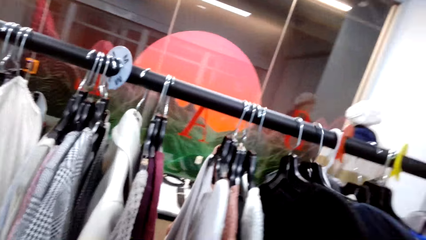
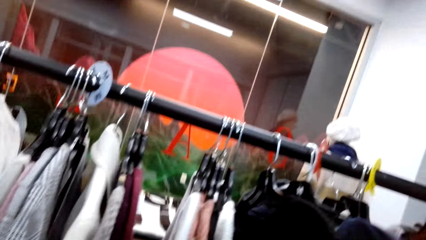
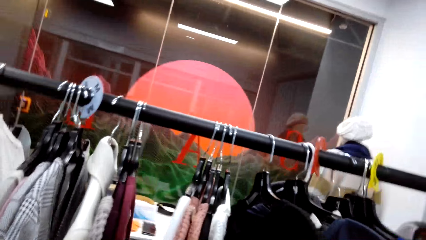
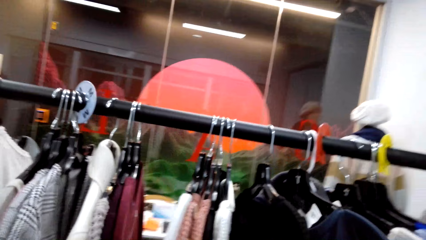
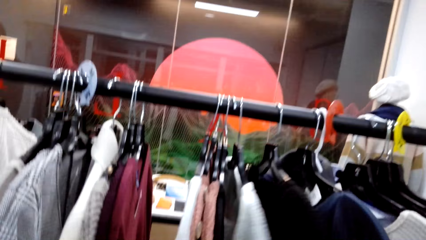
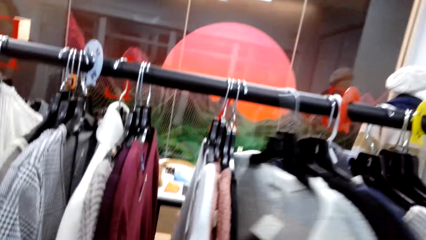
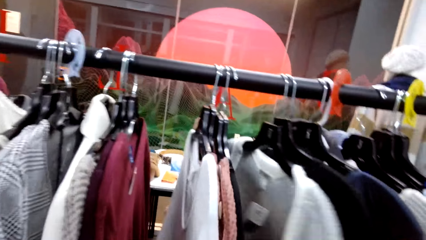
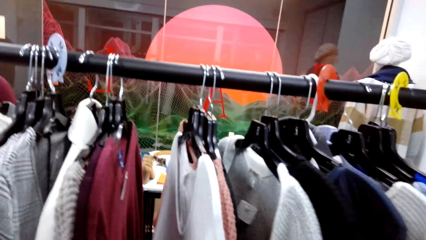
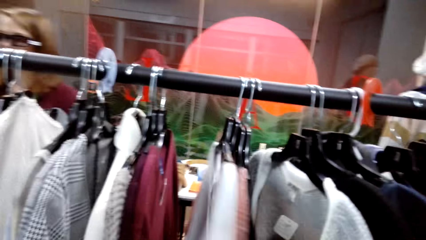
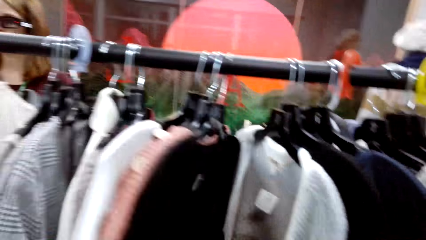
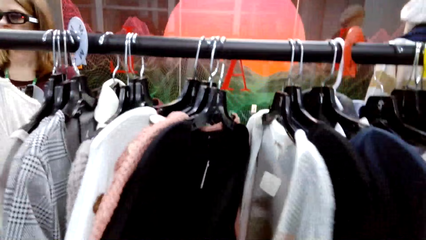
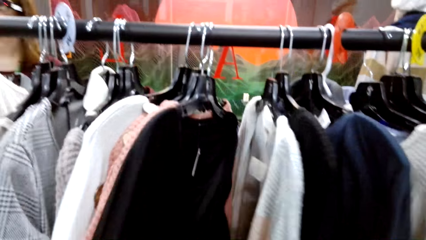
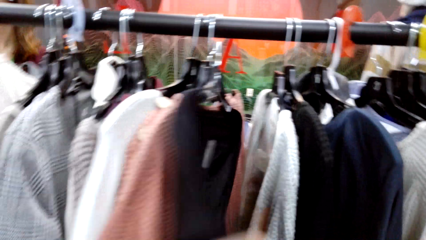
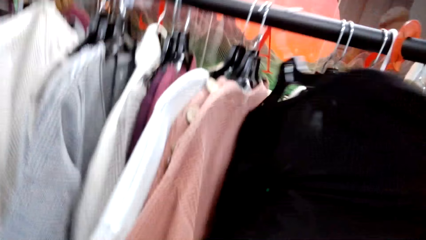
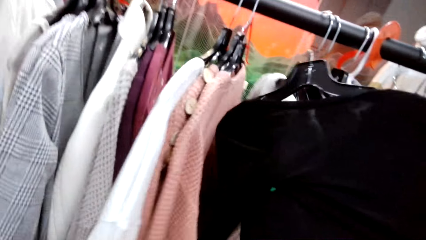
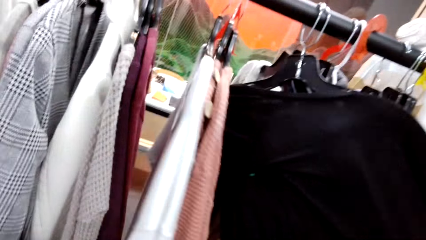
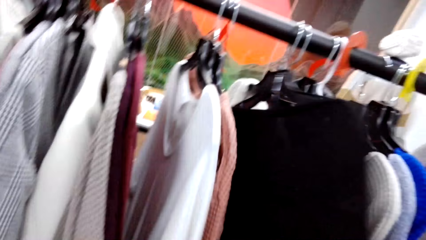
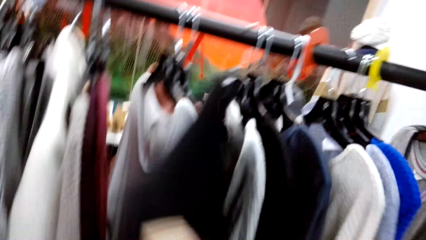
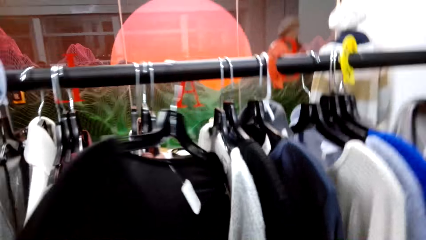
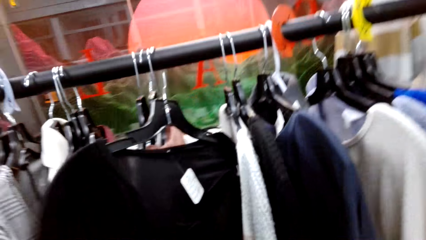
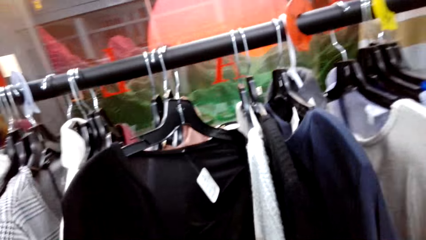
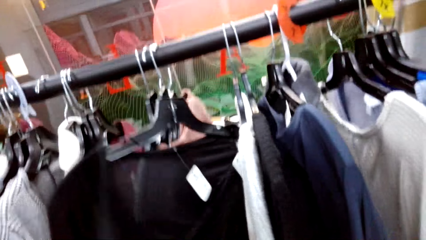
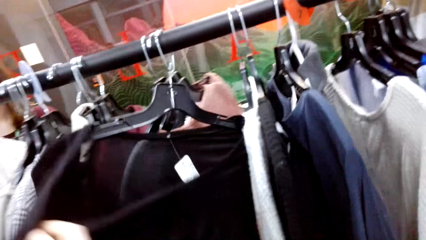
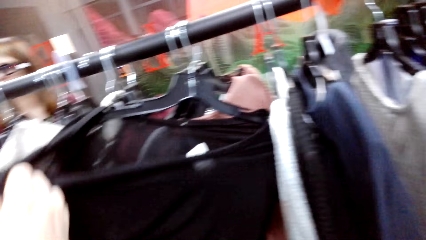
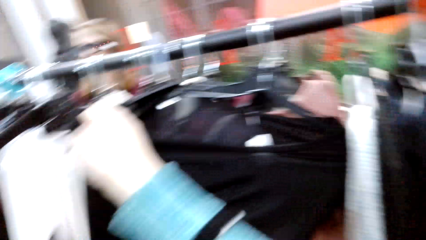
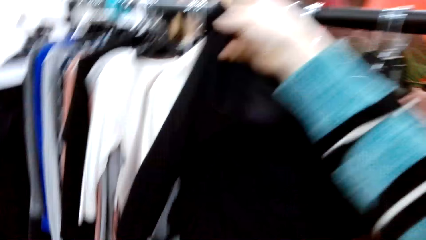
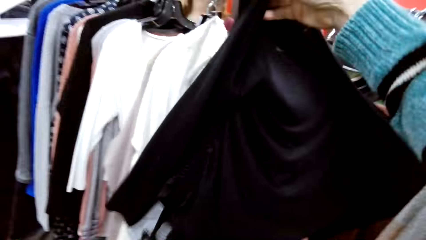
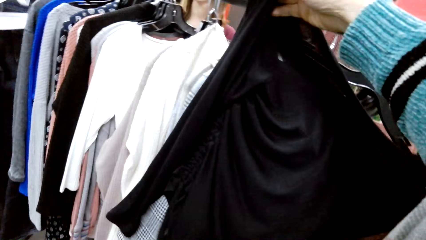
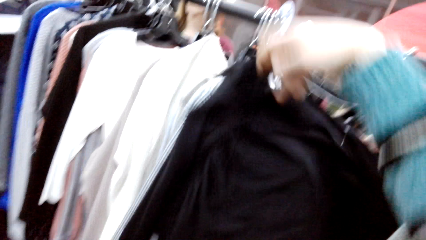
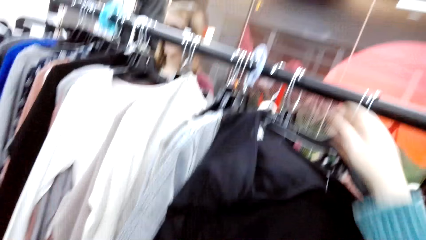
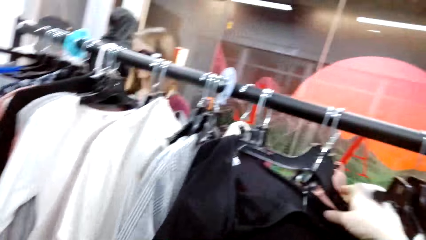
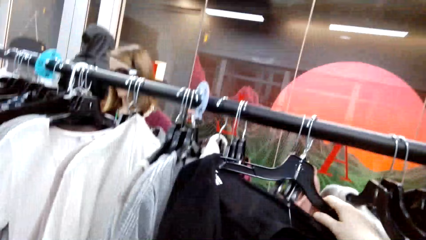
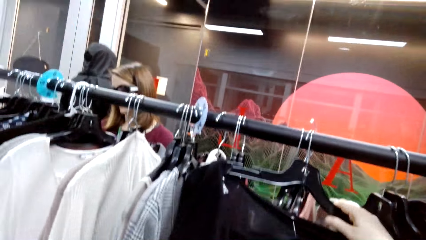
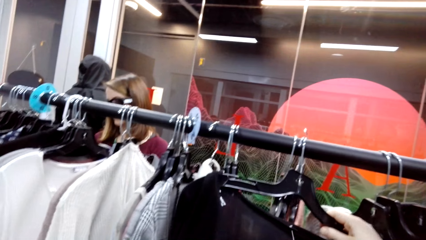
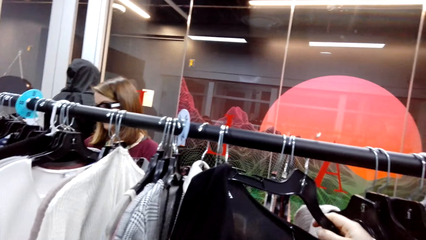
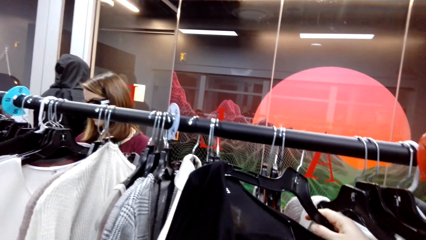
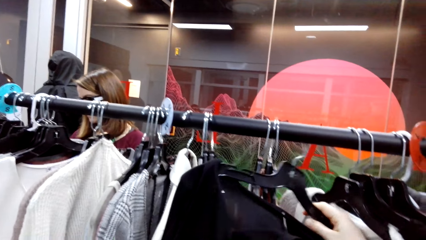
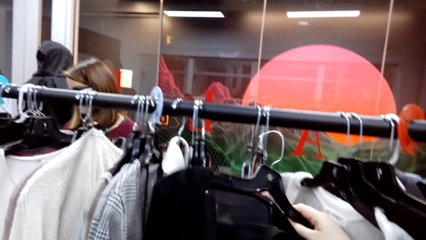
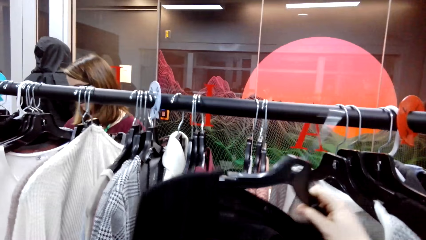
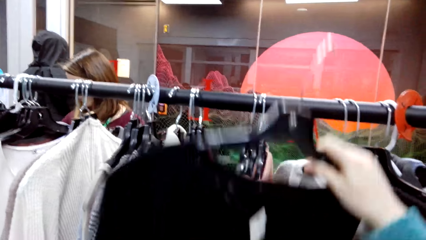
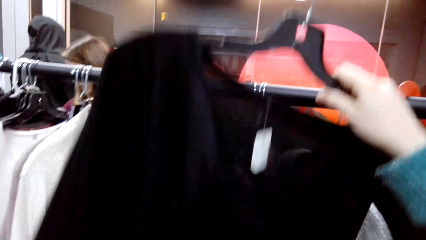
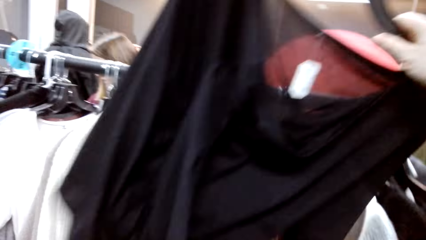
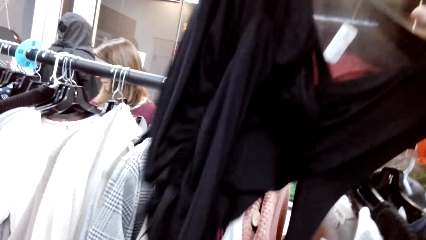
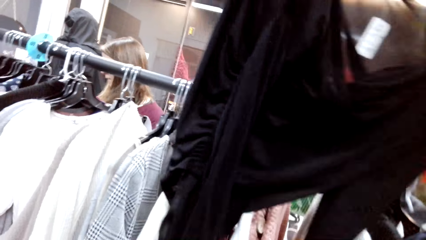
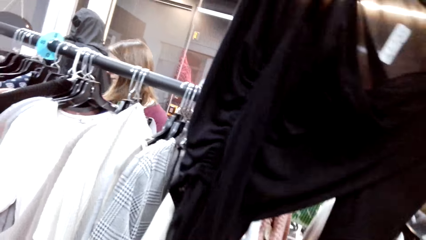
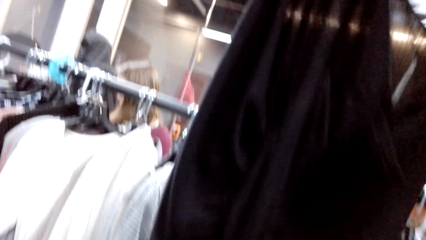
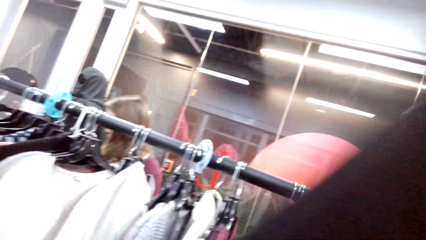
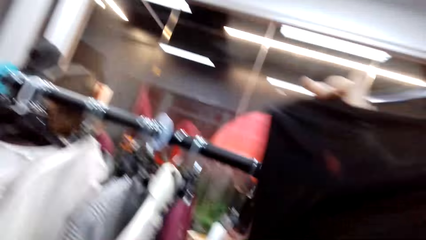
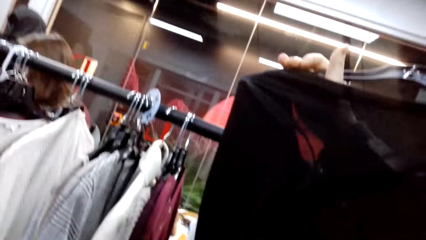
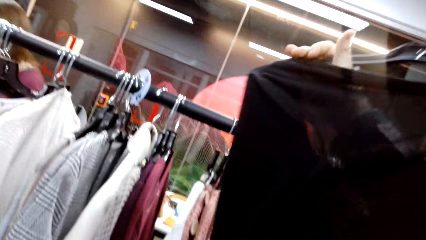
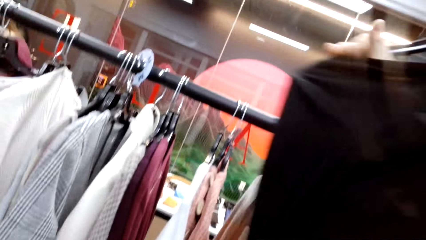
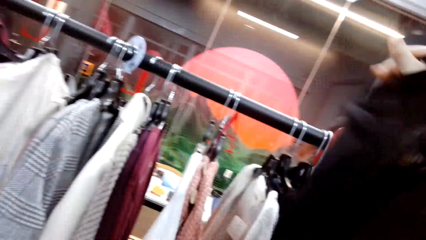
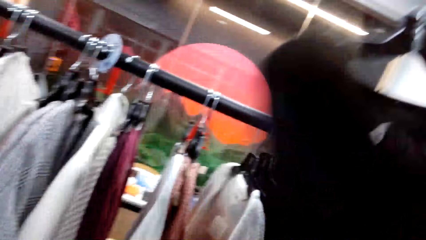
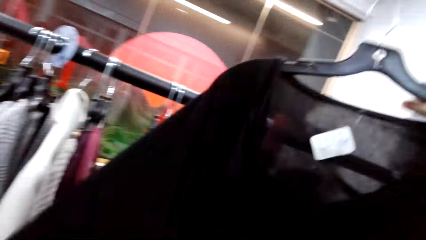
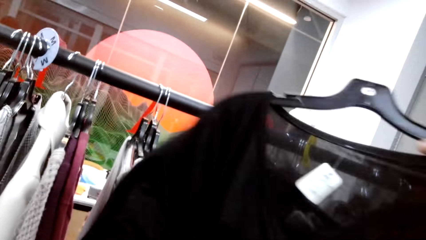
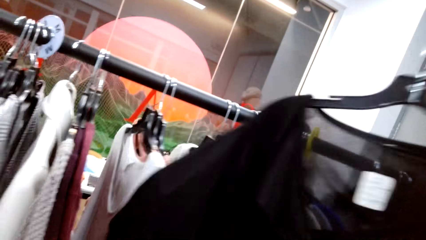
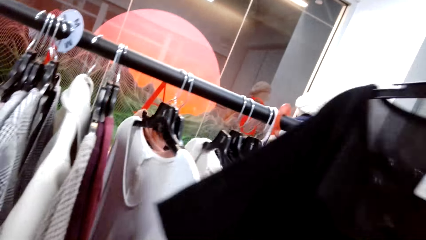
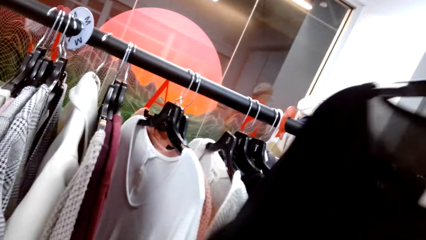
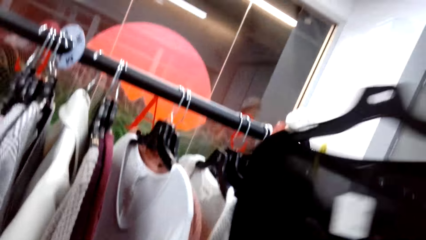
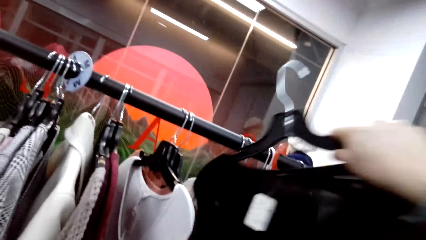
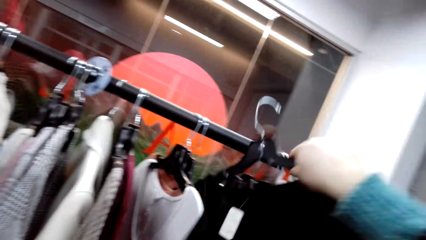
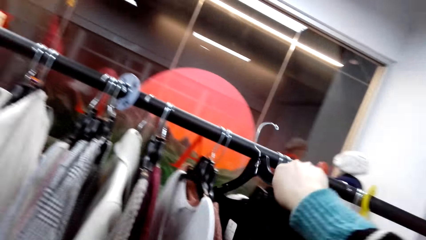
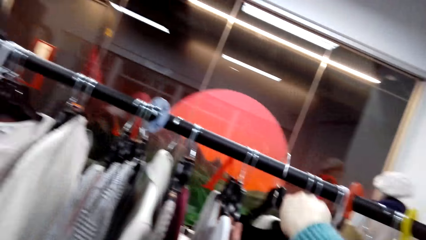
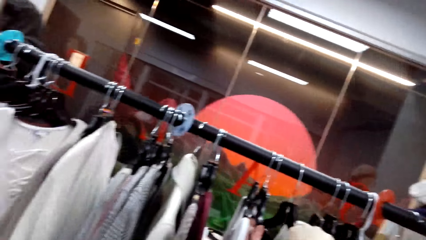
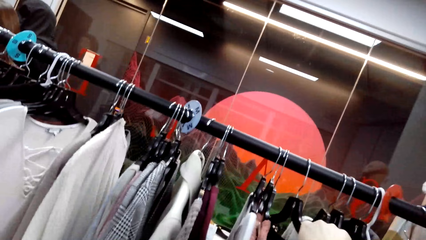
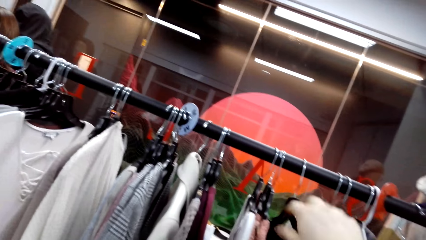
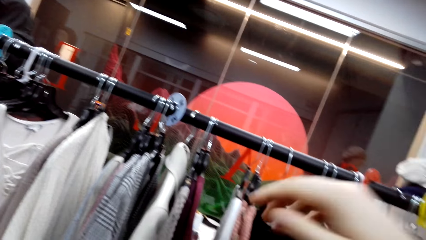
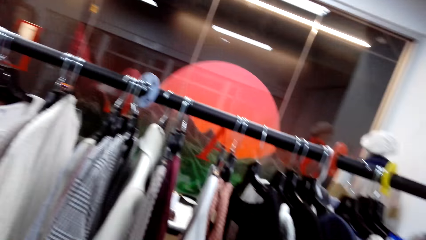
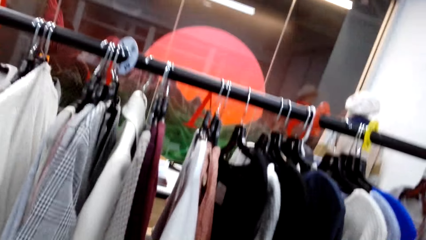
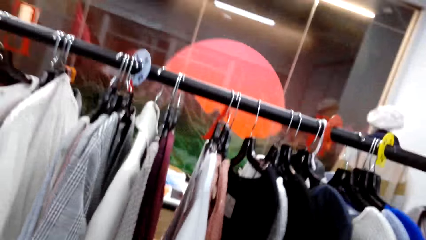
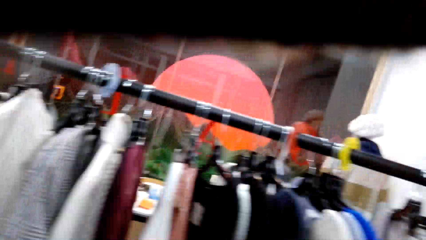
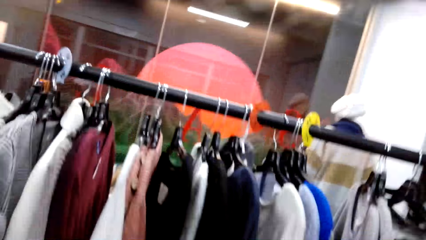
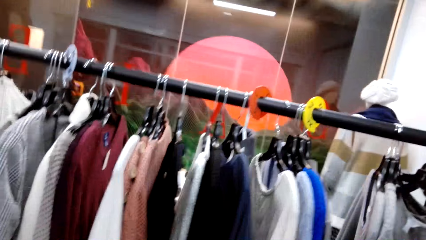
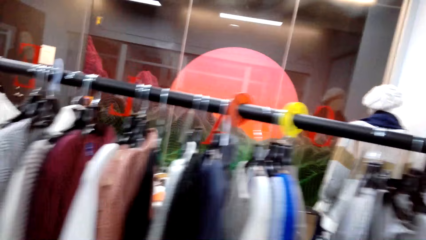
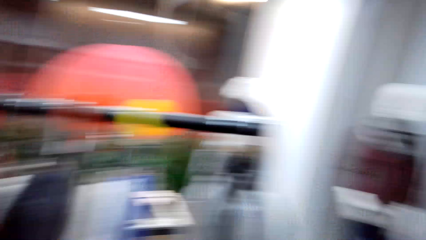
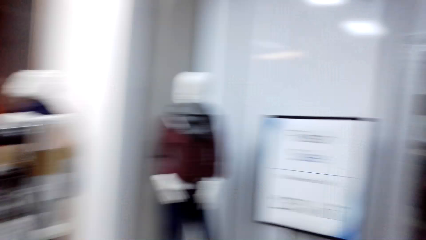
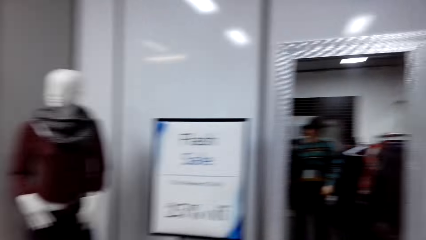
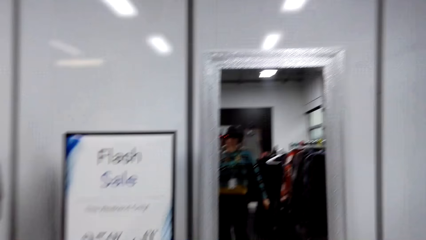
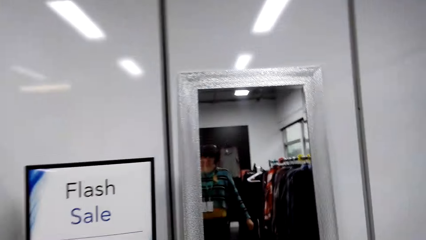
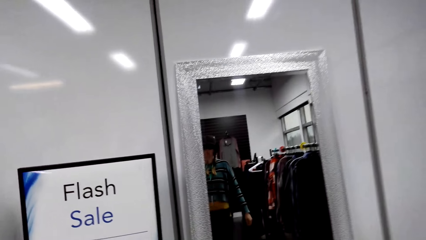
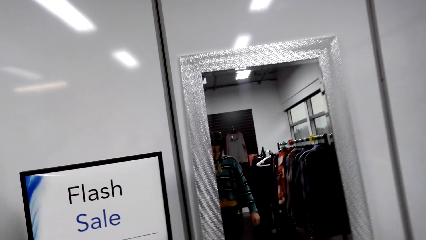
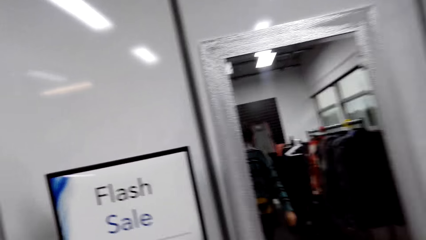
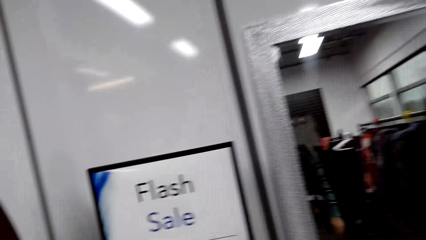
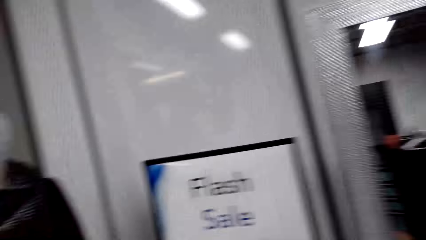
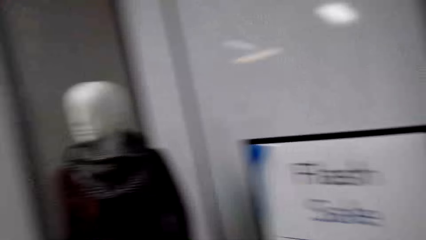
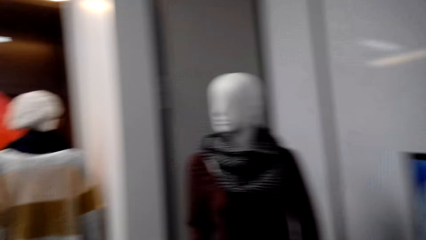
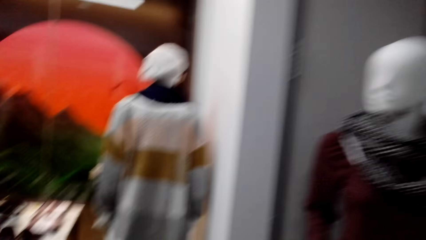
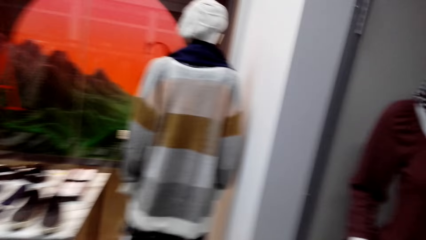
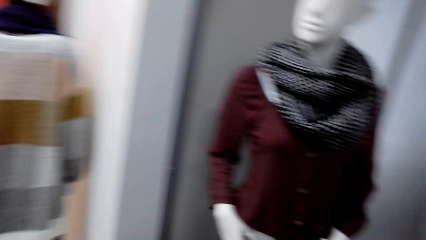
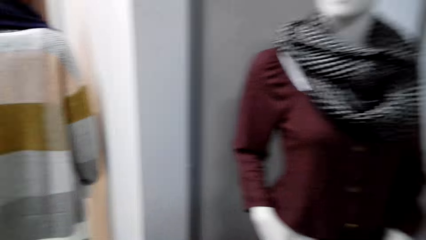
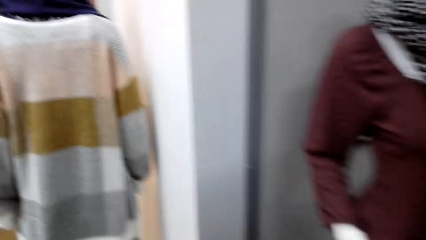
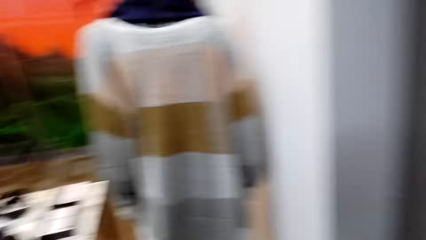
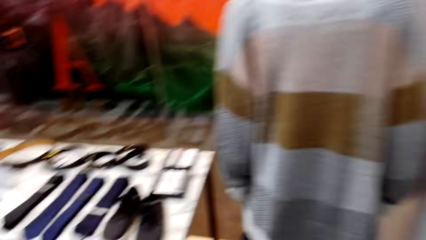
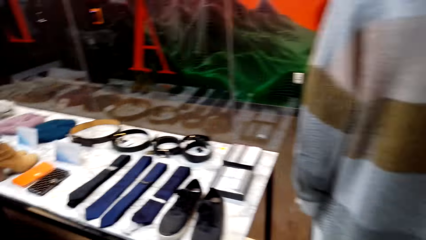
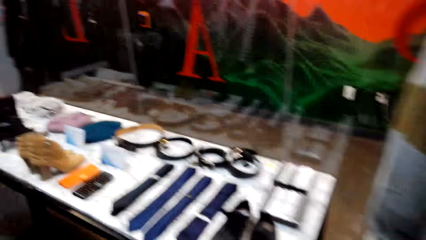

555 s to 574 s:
The camera wearer checks the top. They remove the top from the clothes rack. They check the top. They put the top on the clothes rack. They walk around the store.
